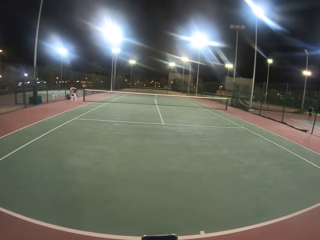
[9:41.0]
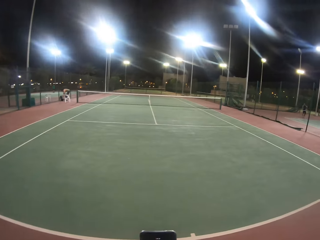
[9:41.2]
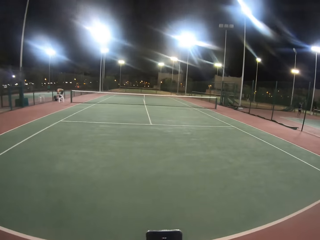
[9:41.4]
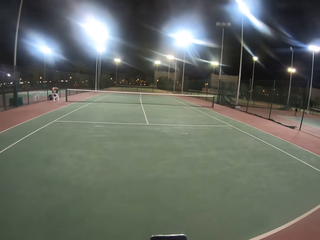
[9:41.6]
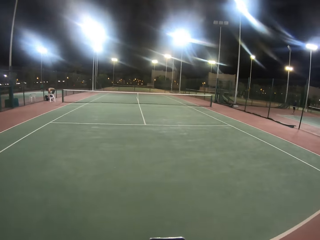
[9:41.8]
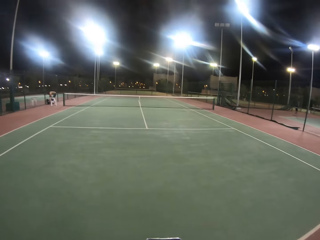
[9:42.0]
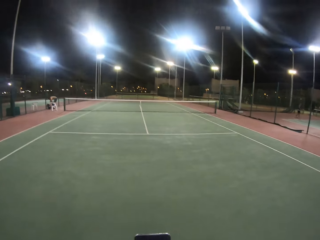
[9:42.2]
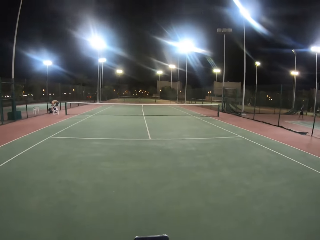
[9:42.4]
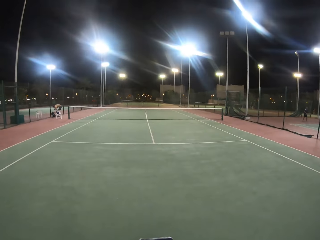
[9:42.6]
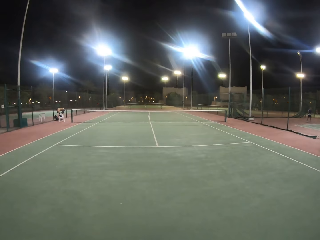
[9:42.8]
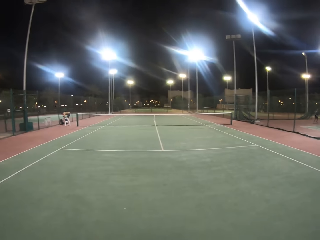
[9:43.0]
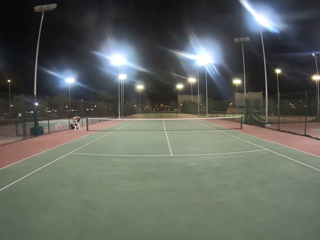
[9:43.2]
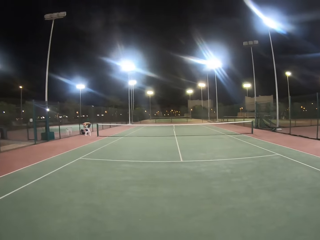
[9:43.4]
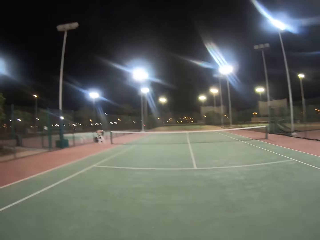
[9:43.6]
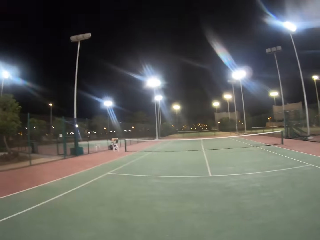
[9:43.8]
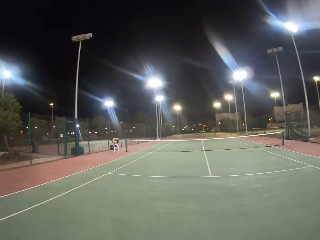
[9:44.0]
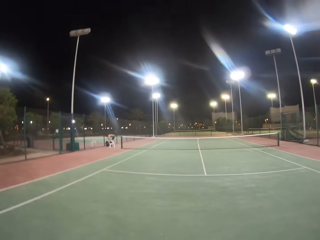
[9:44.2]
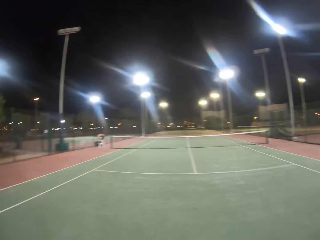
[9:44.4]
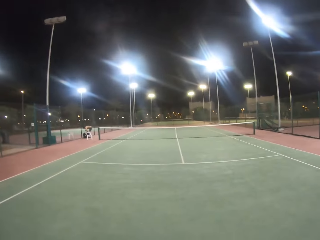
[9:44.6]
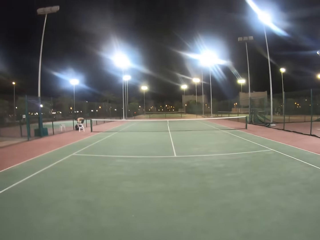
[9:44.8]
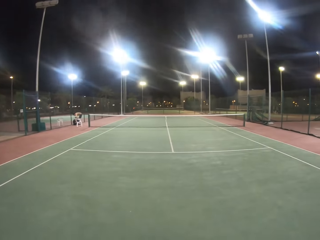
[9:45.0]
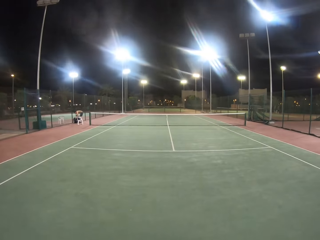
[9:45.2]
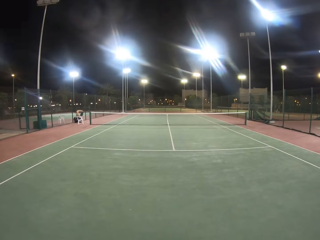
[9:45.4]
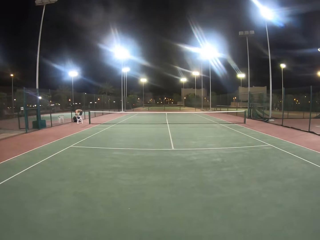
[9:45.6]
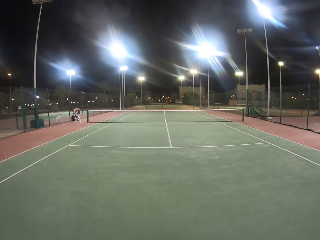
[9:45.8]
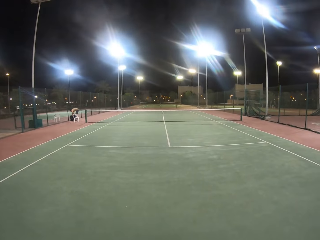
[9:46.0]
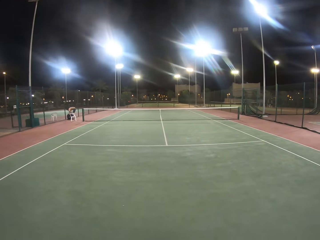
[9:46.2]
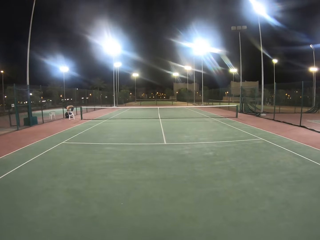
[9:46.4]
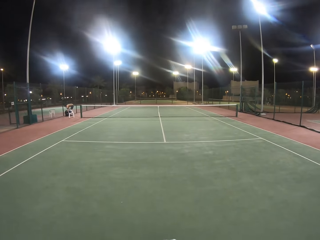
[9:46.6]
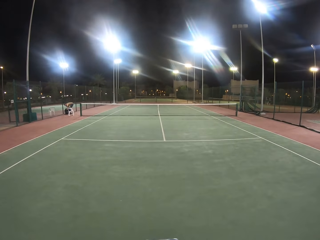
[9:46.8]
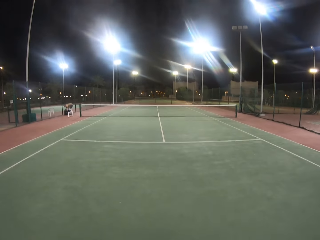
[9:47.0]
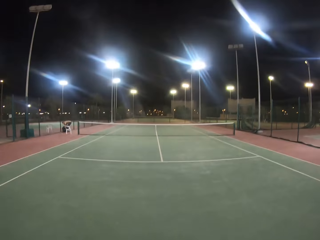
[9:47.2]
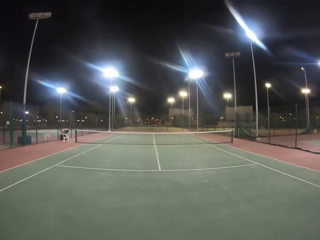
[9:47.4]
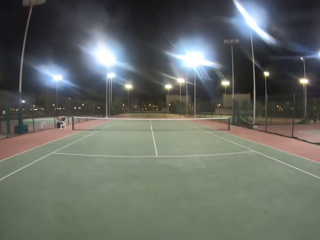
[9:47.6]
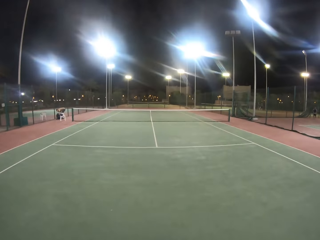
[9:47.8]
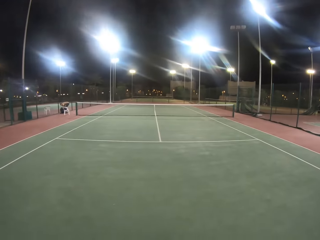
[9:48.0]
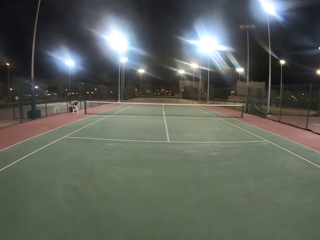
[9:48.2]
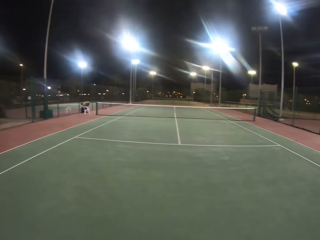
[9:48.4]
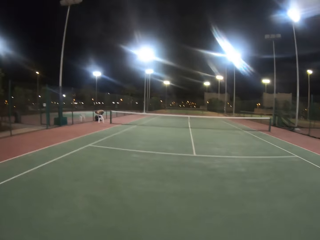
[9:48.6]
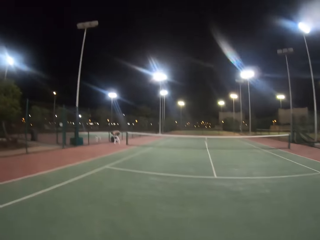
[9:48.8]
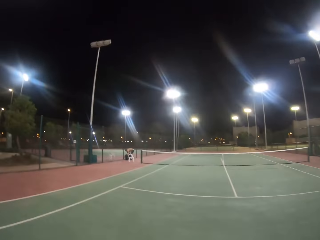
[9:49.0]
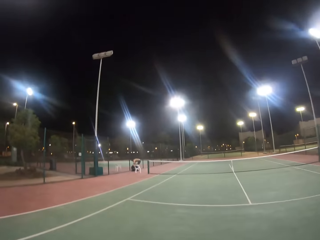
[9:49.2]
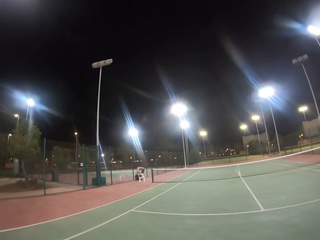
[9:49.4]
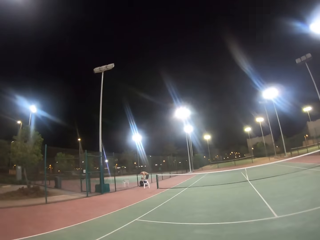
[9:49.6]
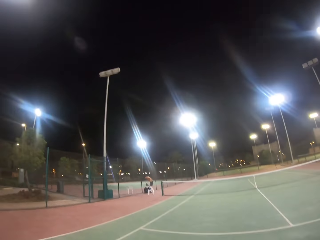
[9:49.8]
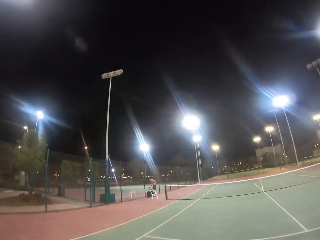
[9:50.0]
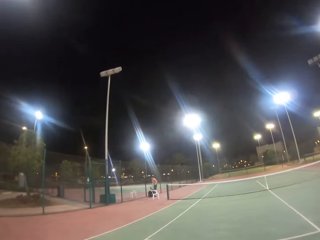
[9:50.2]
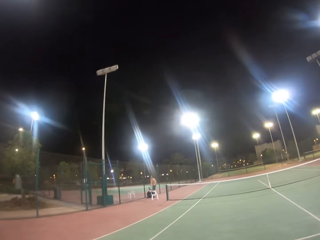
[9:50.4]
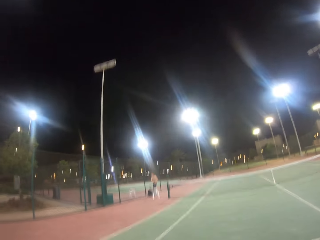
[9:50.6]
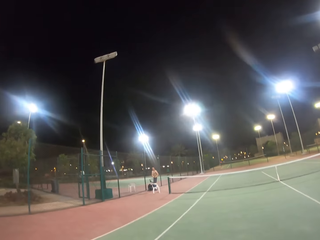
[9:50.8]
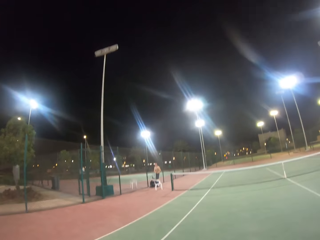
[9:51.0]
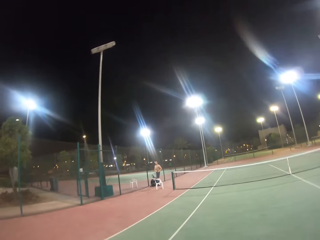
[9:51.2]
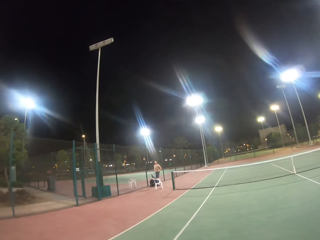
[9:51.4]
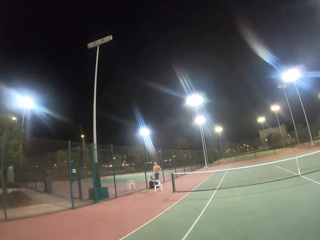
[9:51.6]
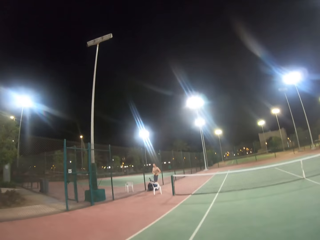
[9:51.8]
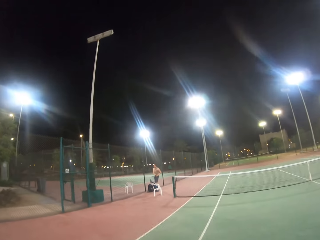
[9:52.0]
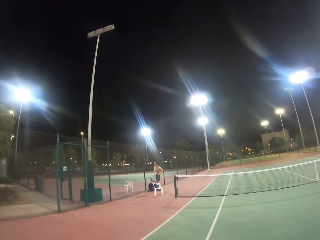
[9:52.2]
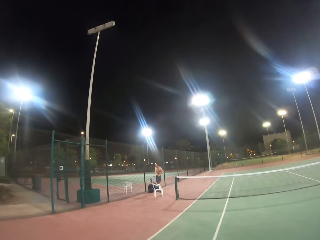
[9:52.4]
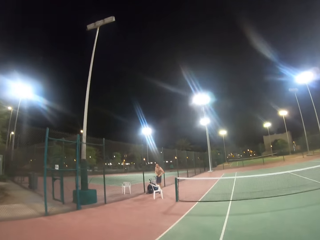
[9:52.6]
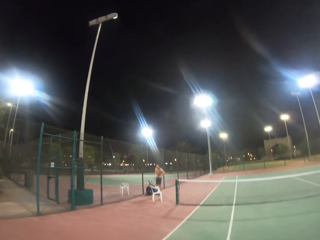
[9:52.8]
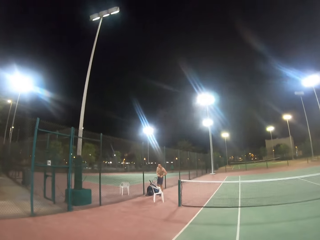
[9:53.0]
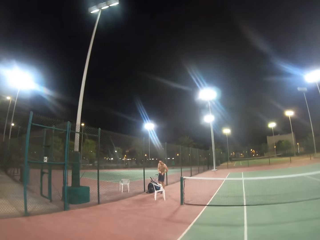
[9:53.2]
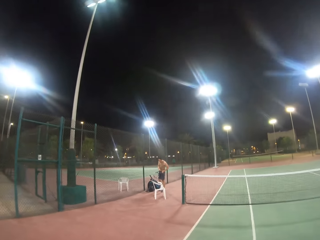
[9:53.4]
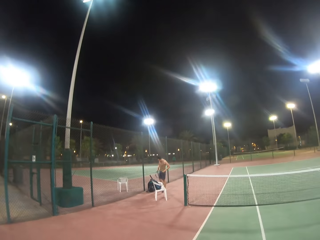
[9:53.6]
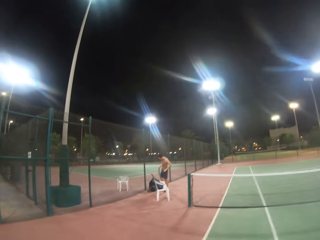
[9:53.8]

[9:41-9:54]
The camera wearer looks around the tennis or badminton court. They look around the badminton court and walk across the tennis court.

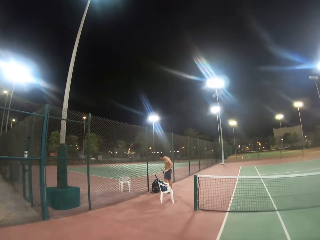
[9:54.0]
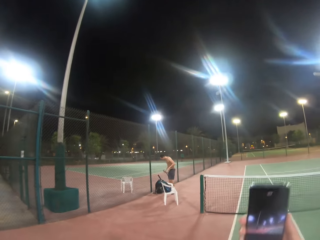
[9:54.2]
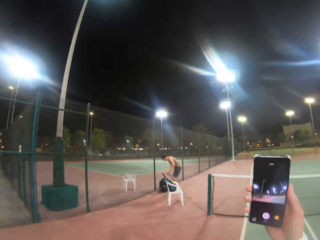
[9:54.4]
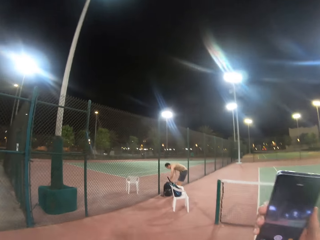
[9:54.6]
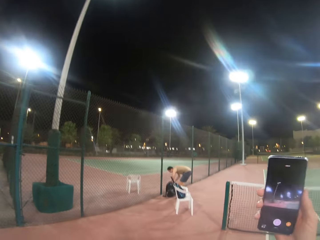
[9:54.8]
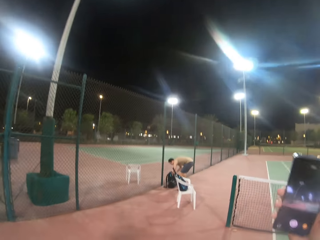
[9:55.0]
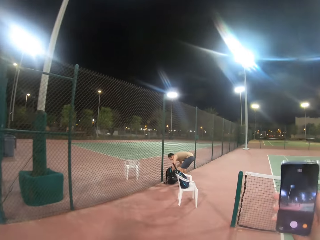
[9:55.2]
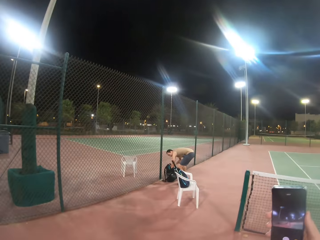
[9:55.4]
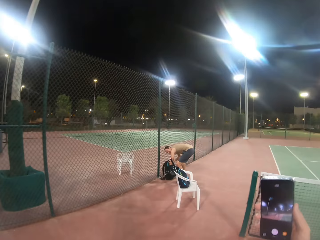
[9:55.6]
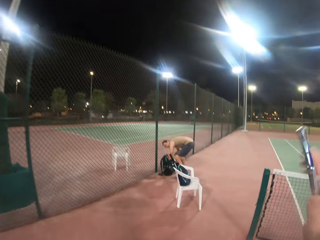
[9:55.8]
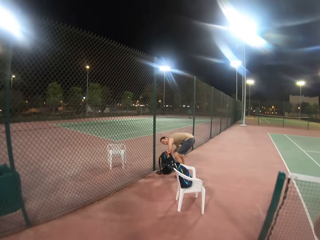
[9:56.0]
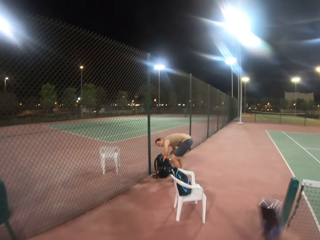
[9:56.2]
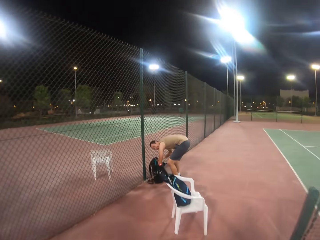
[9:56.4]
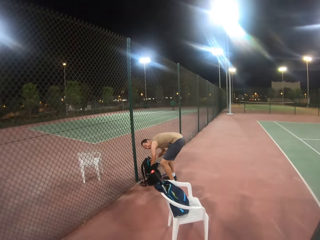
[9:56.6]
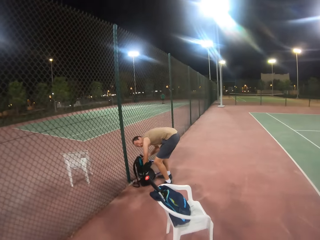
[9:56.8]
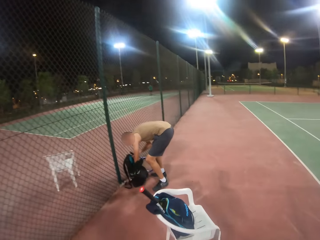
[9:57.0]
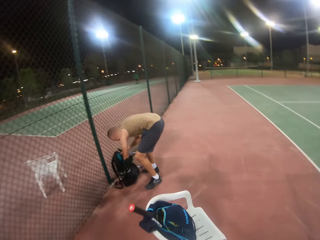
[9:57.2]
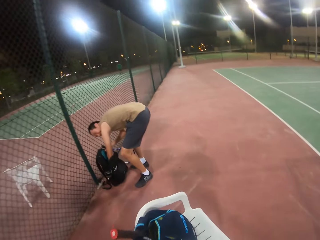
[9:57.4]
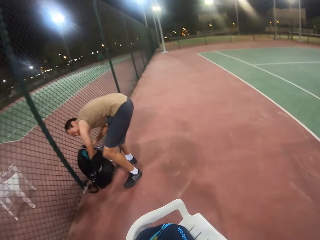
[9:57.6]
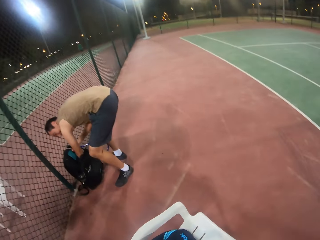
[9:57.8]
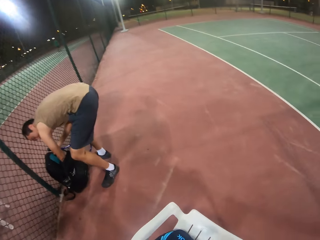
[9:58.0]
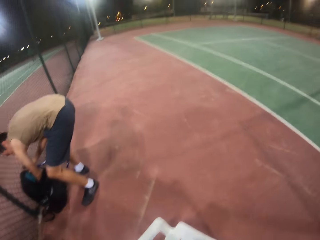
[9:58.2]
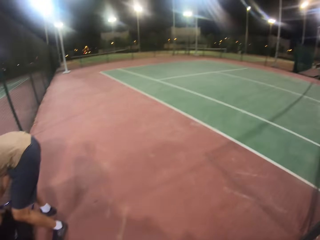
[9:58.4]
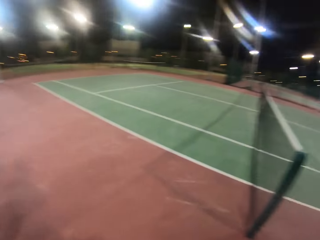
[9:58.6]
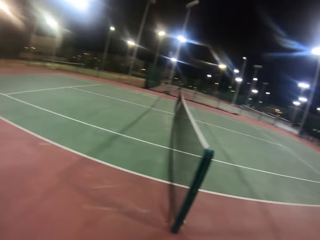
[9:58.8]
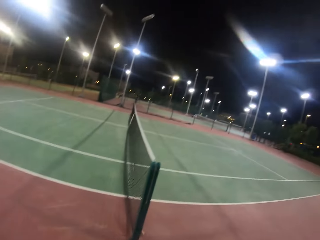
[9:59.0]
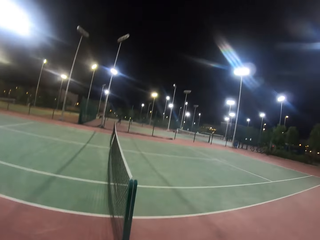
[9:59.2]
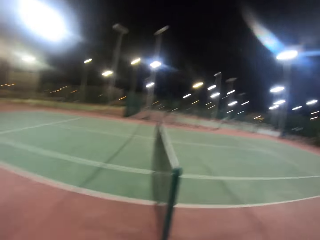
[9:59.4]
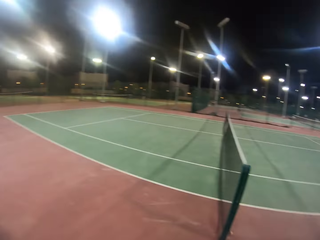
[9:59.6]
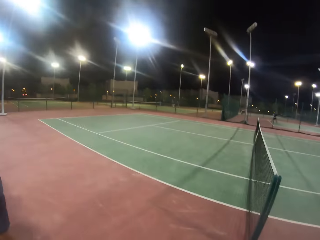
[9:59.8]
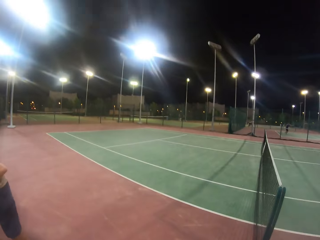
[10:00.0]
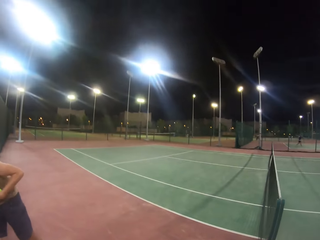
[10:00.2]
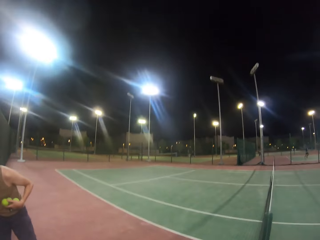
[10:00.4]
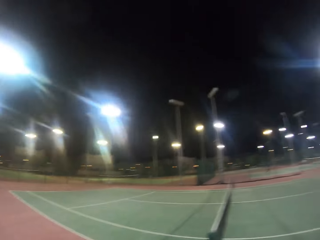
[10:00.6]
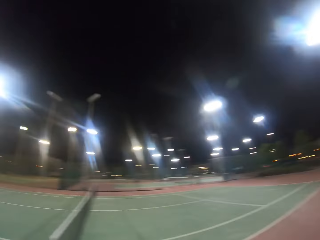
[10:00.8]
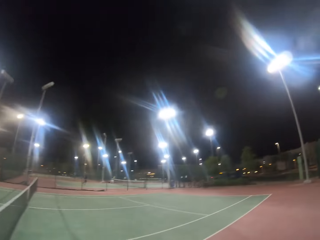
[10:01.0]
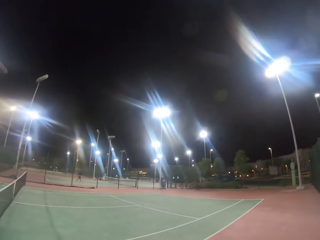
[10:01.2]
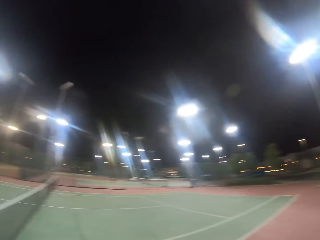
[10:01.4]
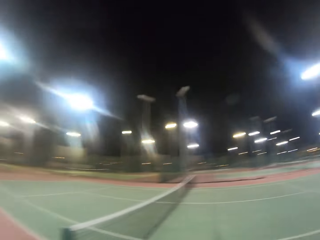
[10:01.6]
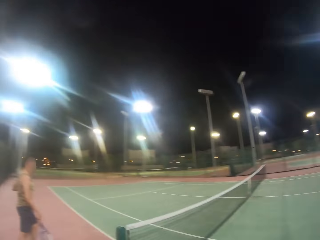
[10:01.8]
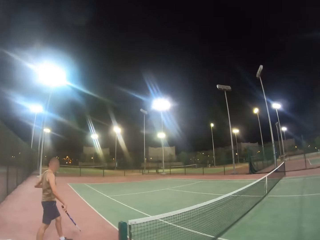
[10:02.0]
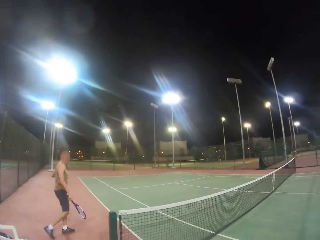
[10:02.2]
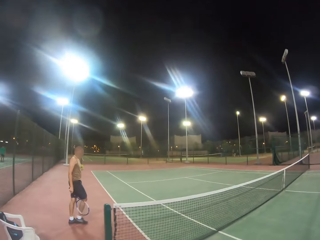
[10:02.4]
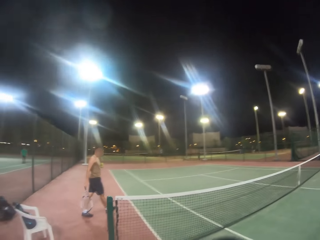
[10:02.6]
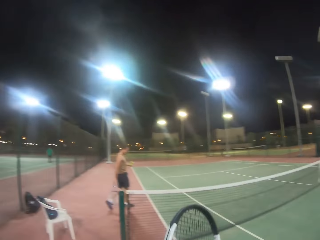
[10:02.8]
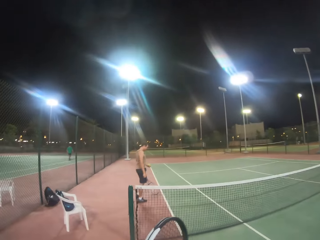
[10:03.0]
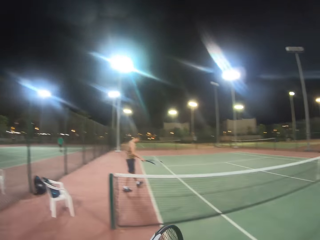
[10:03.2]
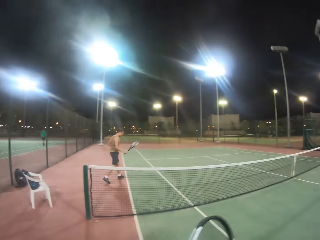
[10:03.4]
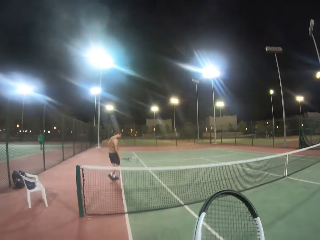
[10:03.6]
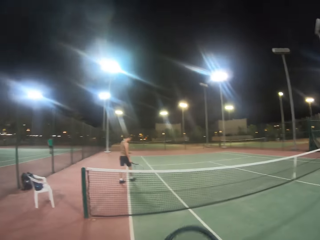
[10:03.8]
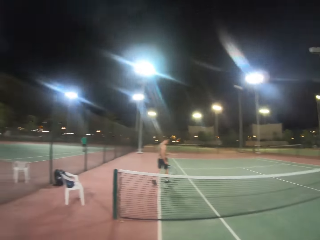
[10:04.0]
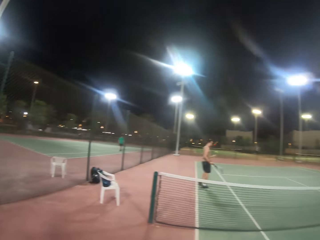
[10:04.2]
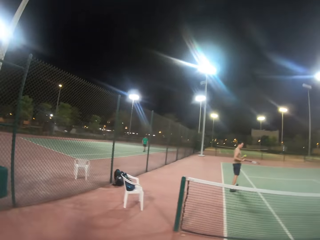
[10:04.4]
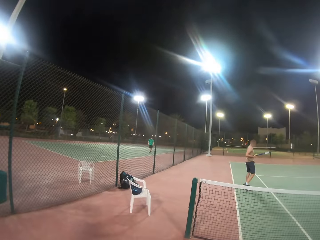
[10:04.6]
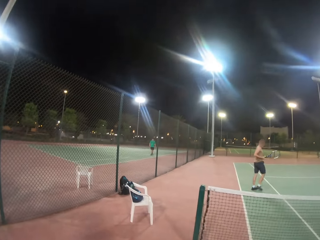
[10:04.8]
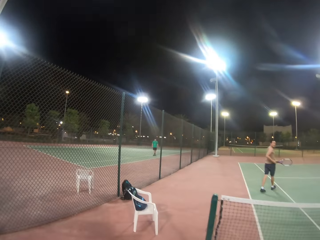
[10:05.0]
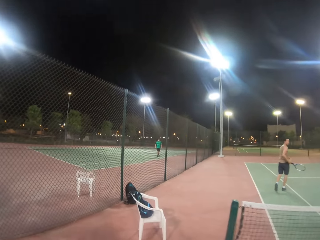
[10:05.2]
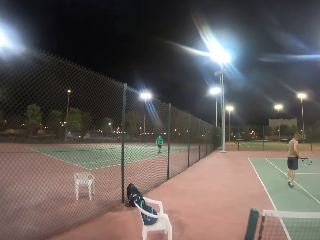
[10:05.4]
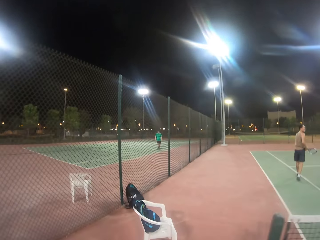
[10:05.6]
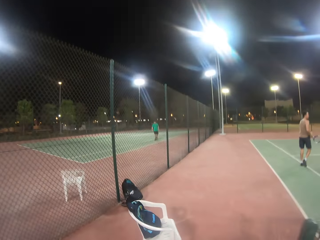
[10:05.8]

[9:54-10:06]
The camera wearer looks at the phone. They walk in the badminton or tennis court and look around the badminton court. A man walks in the badminton court. The camera wearer walks across the tennis court.
